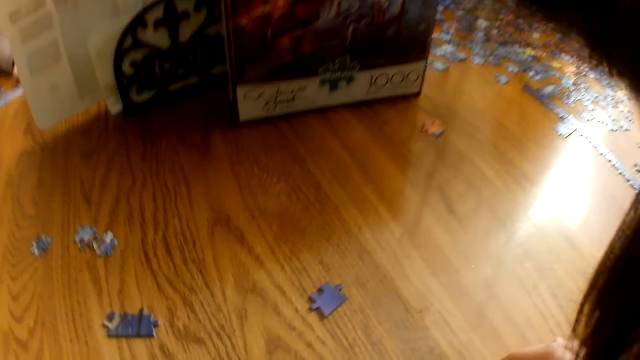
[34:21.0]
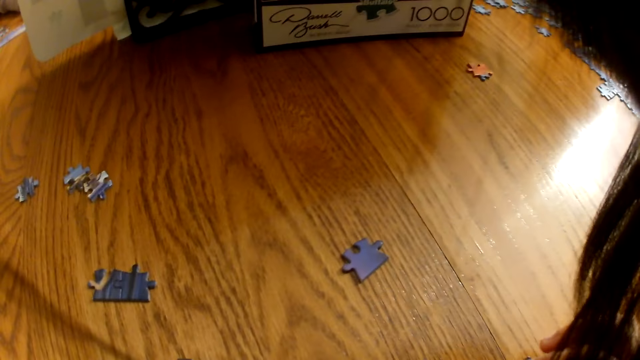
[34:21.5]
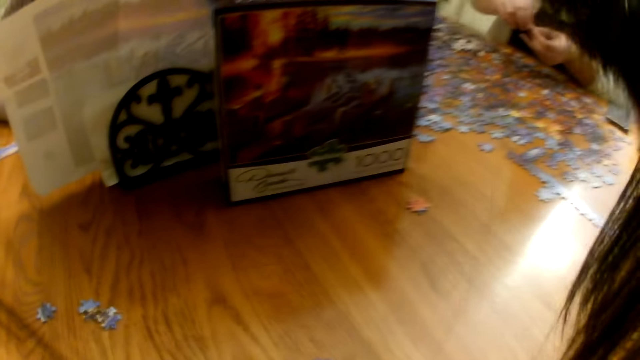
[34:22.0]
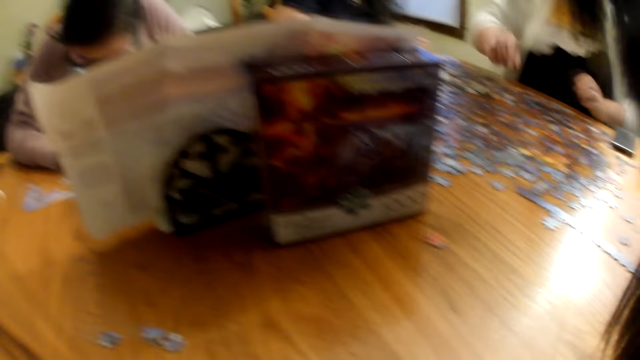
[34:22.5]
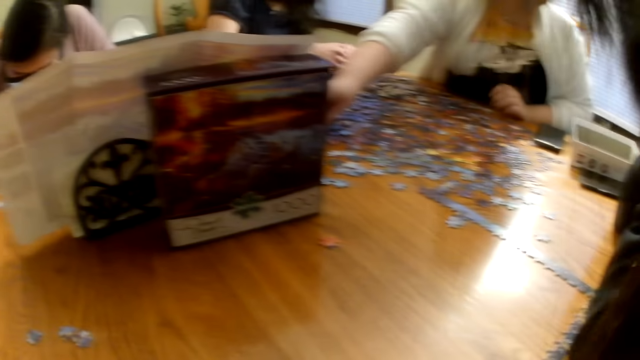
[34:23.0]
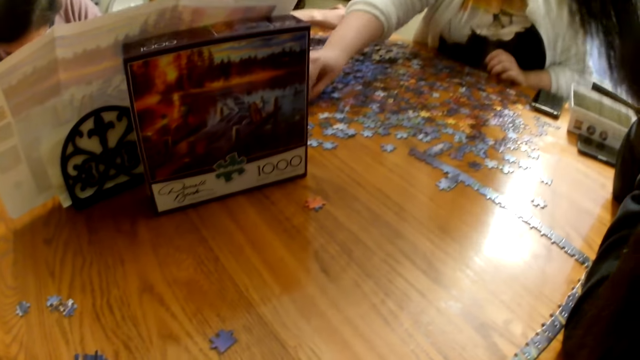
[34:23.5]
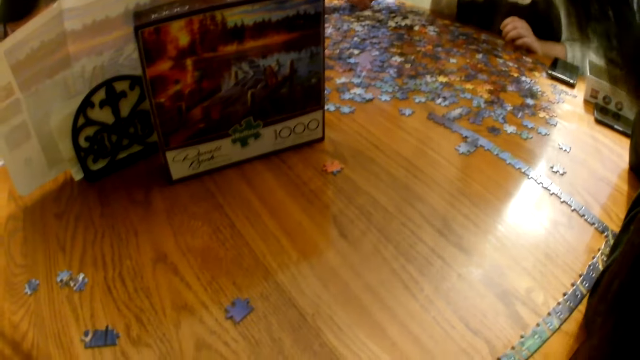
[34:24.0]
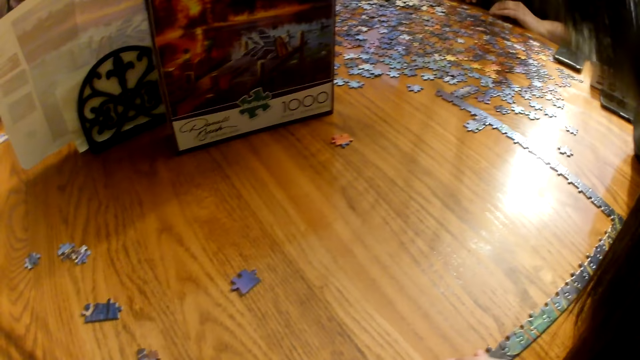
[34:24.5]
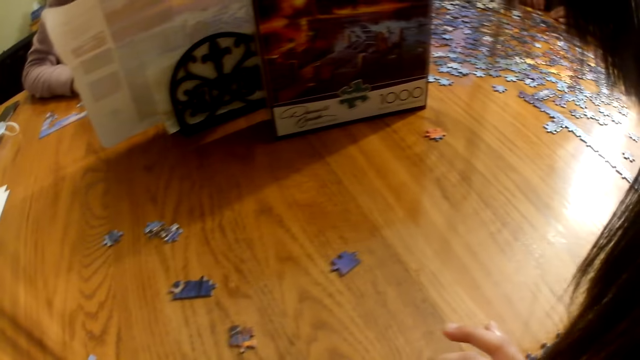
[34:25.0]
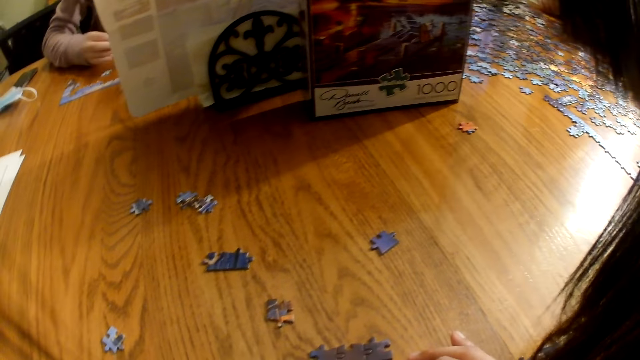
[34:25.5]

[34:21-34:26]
A woman moves the piece on the table. The woman picks the piece from the table. The camera wearer speaks.

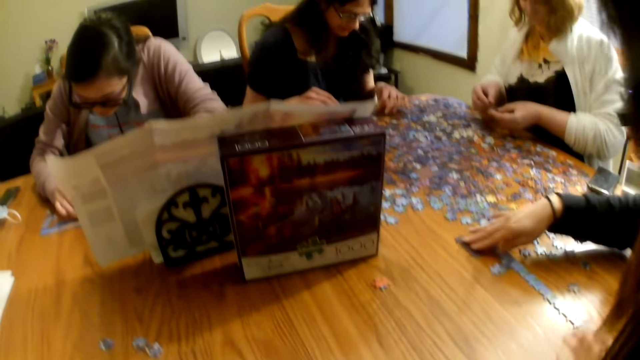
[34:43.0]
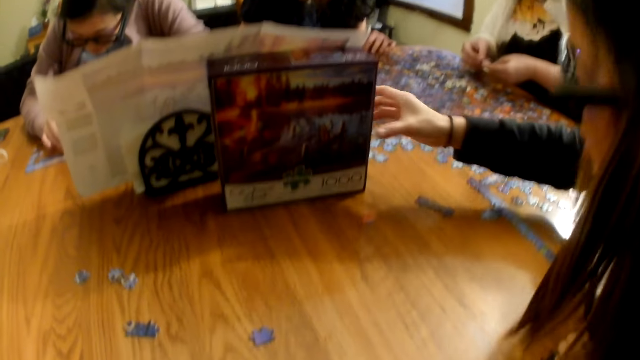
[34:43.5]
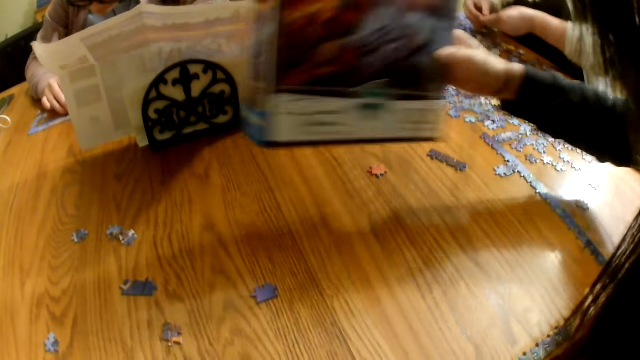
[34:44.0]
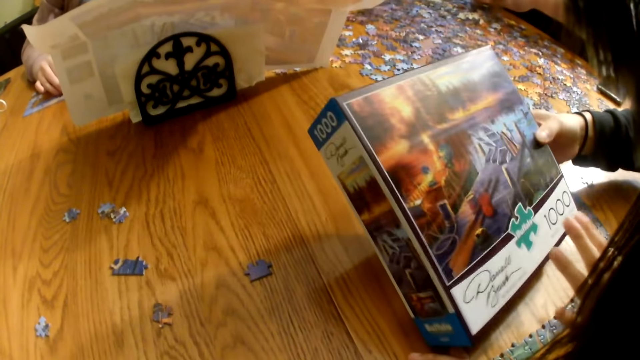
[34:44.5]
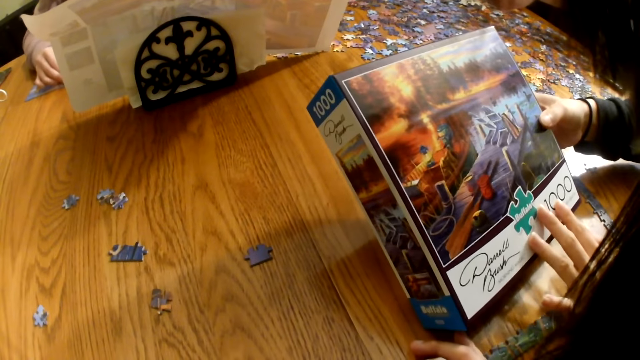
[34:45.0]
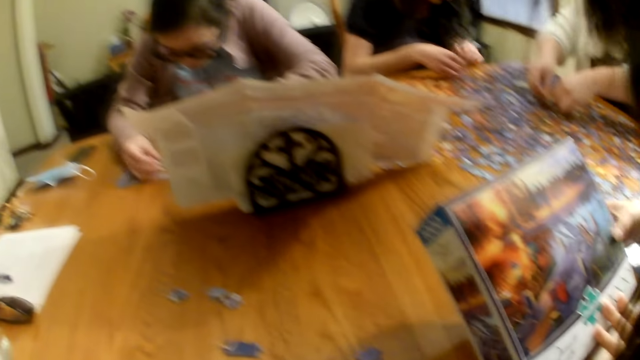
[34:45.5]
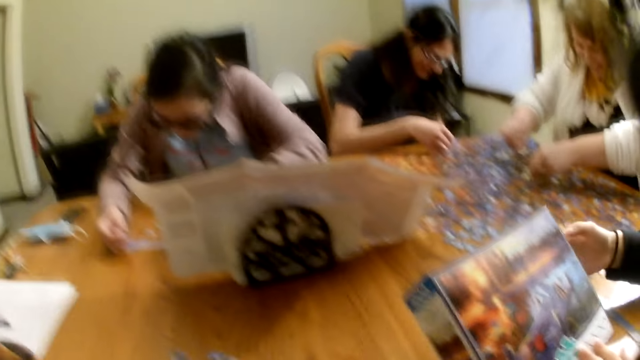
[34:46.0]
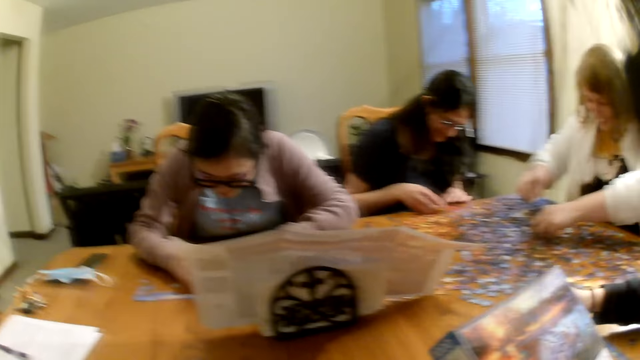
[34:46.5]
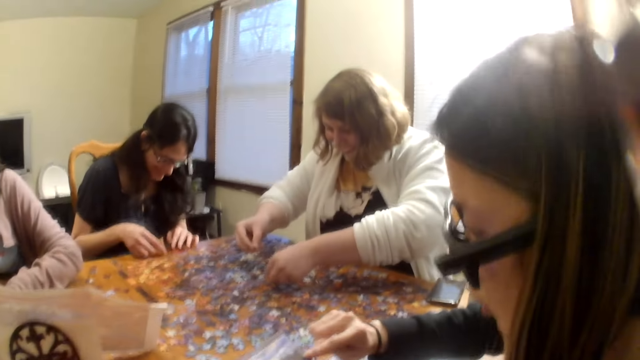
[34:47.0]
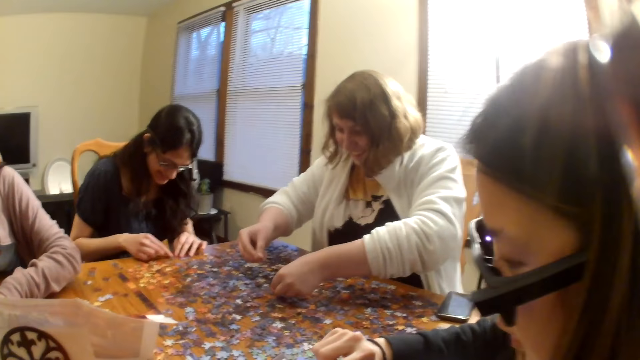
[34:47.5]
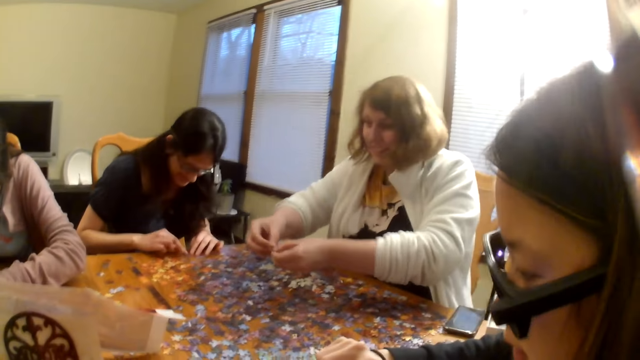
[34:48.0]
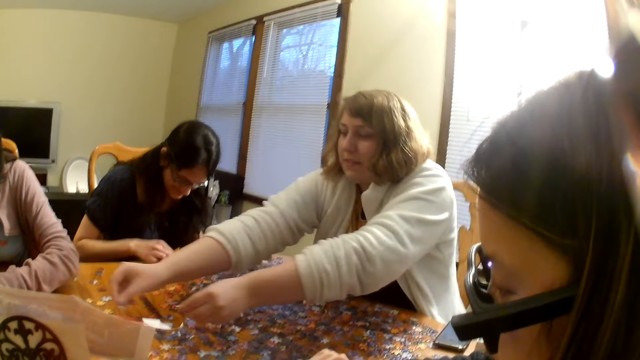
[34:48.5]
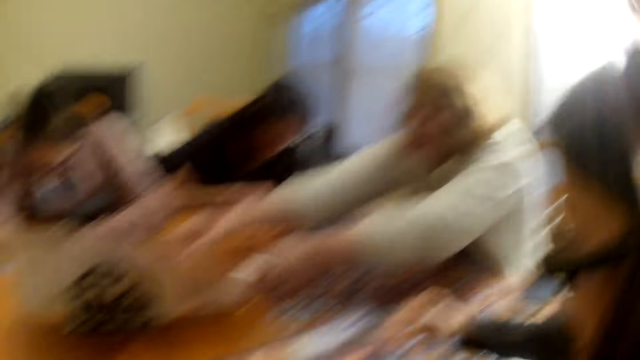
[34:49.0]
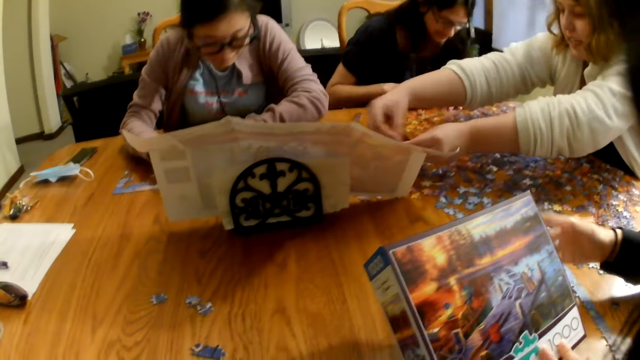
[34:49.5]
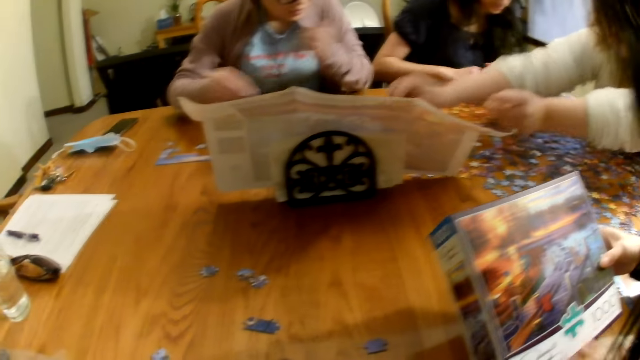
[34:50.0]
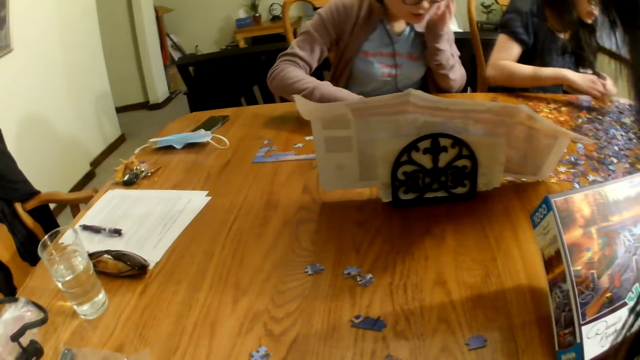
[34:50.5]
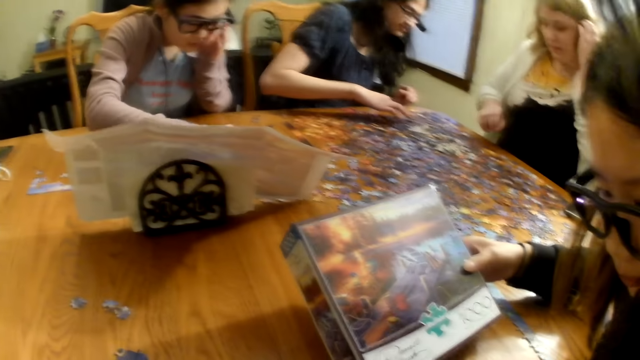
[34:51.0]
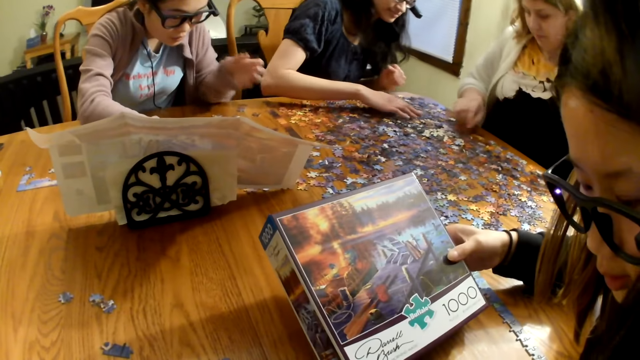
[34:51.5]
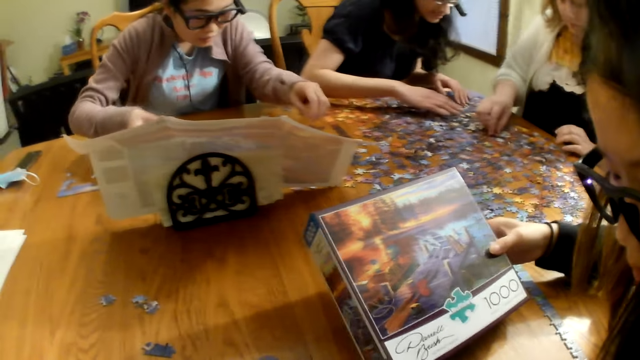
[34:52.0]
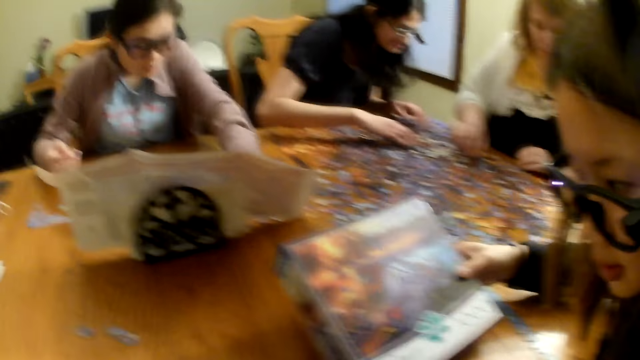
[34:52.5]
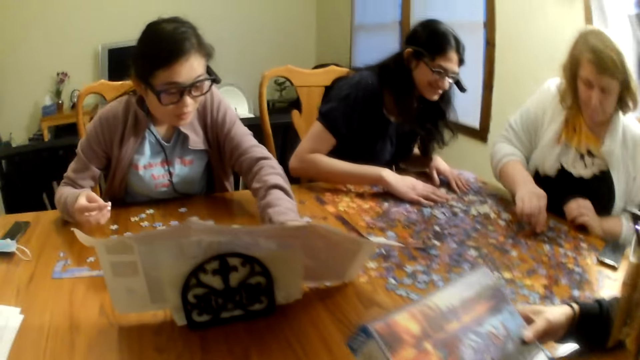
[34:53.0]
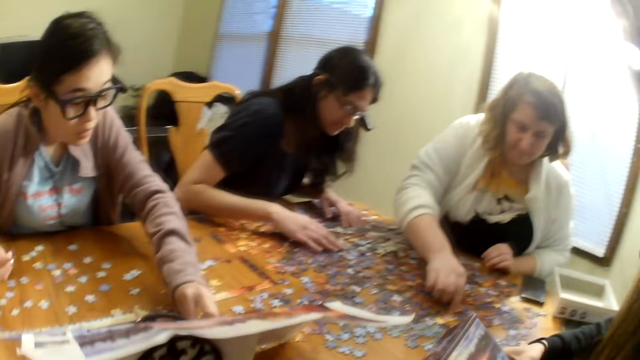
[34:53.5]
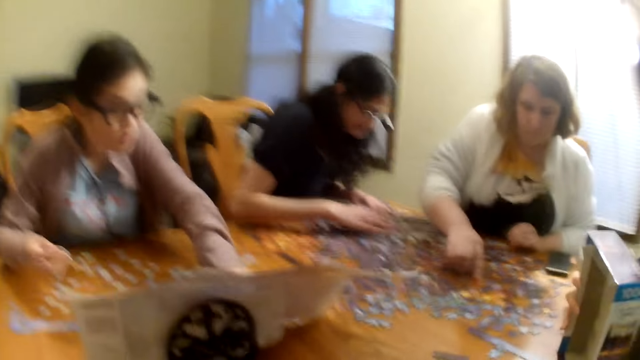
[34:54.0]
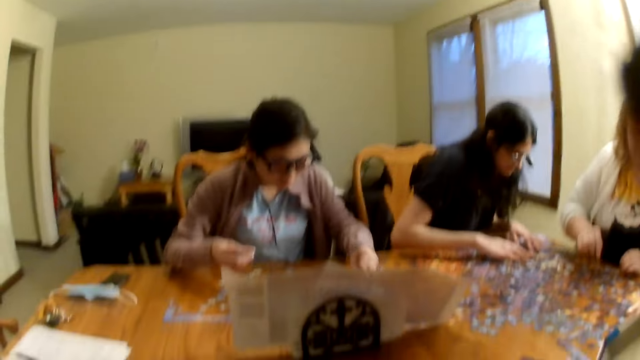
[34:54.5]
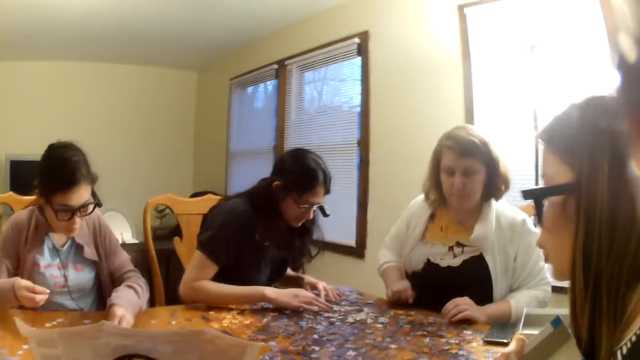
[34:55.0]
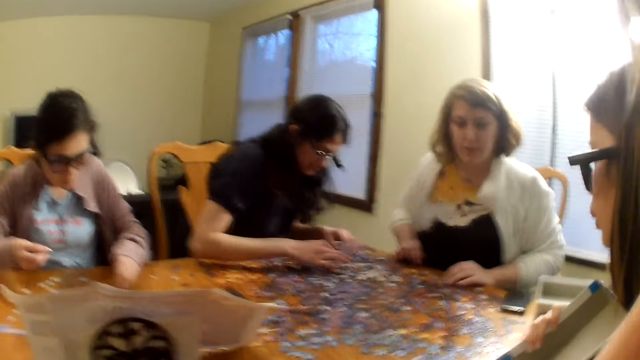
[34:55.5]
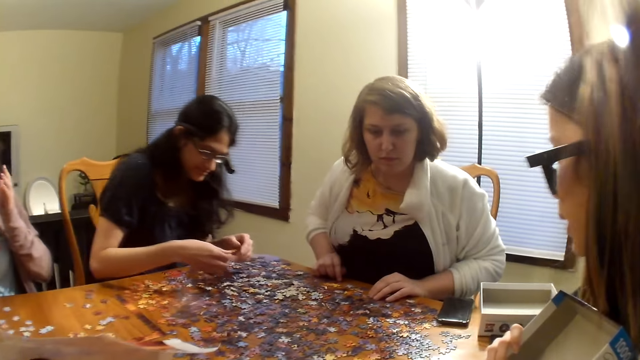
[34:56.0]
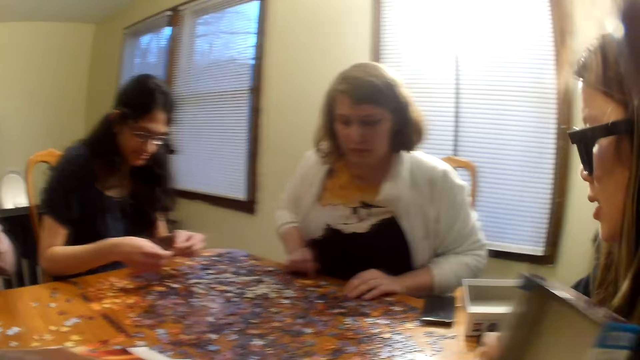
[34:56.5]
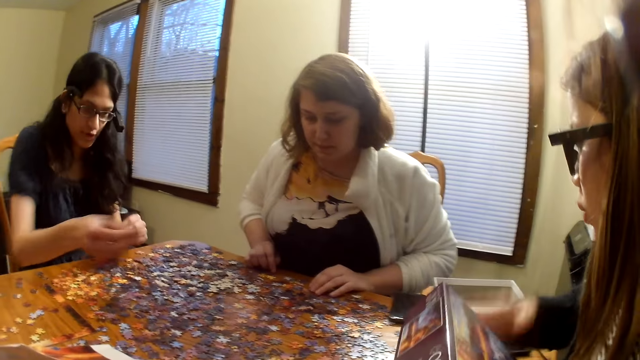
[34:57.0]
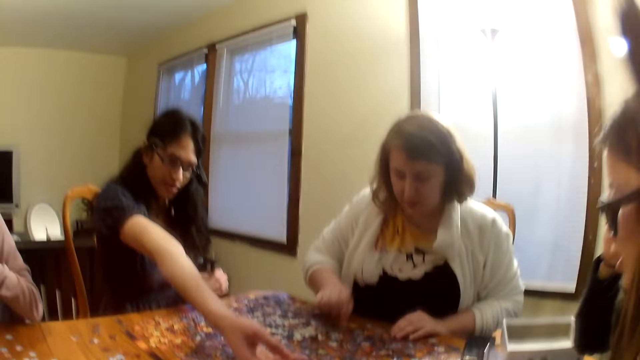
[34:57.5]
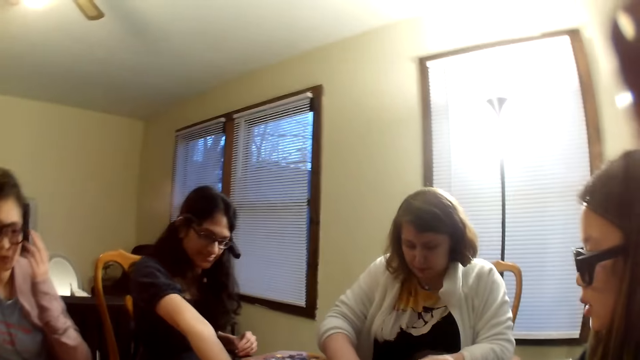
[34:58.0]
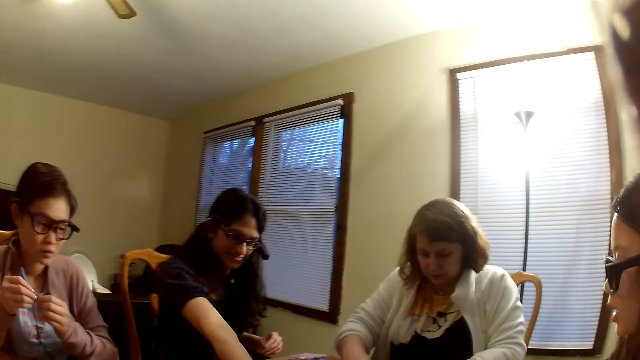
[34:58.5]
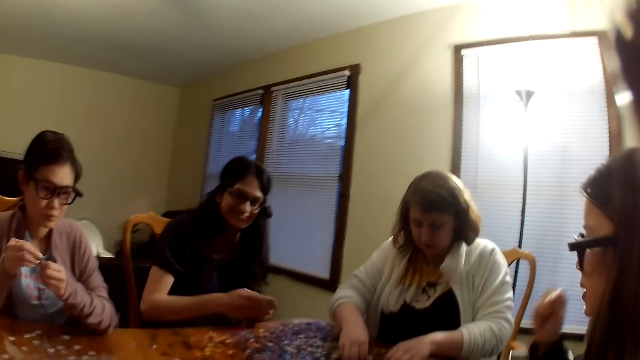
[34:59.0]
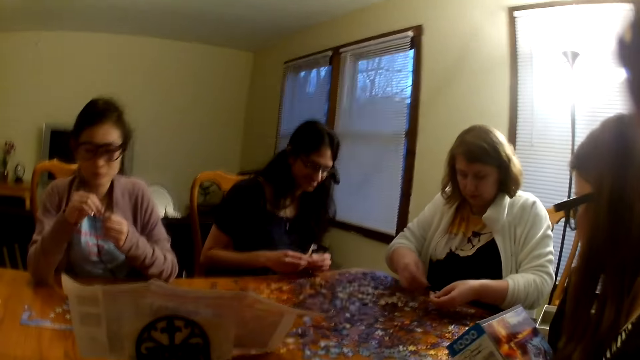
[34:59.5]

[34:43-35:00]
A woman picks the box from the table. The woman looks at the box. The camera wearer looks around the table. Another woman picks the piece from the table. The other woman places the piece on the table. A third woman moves the pieces on the table. The second woman moves the piece on the table. The third woman gives a piece to the first woman.
